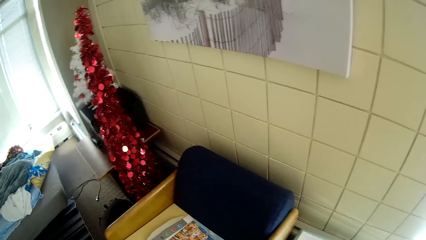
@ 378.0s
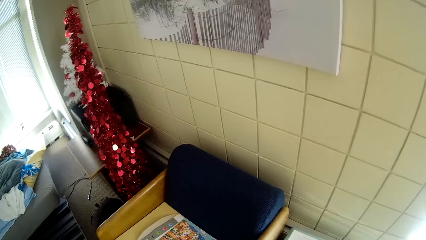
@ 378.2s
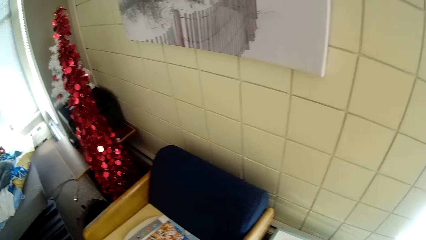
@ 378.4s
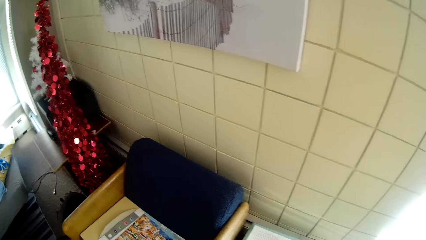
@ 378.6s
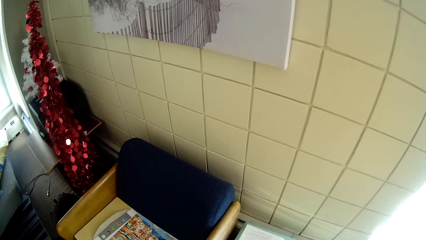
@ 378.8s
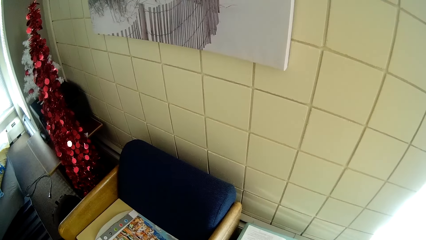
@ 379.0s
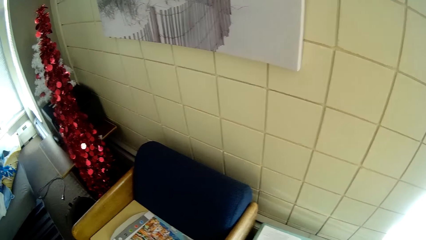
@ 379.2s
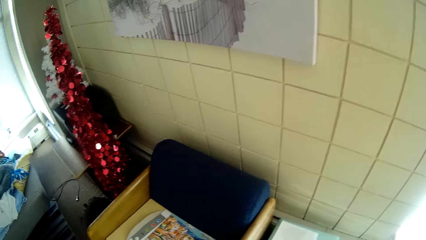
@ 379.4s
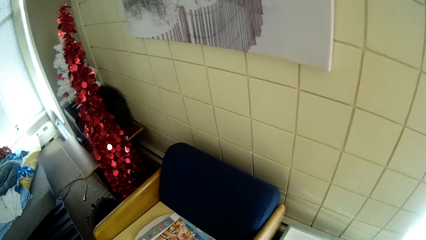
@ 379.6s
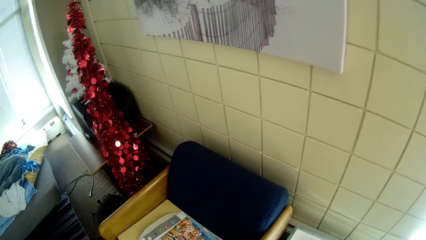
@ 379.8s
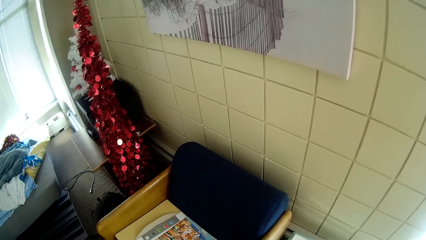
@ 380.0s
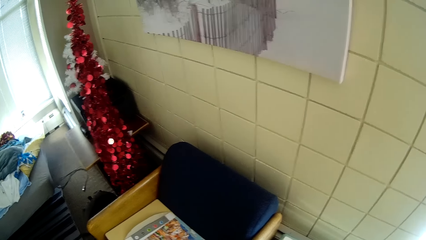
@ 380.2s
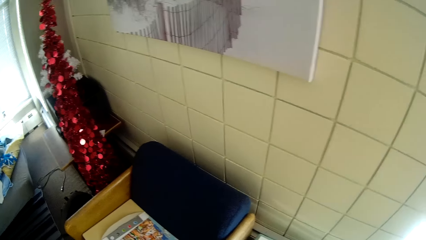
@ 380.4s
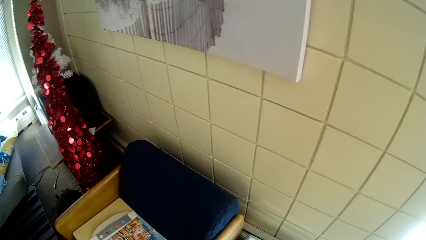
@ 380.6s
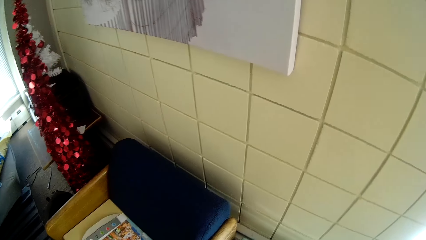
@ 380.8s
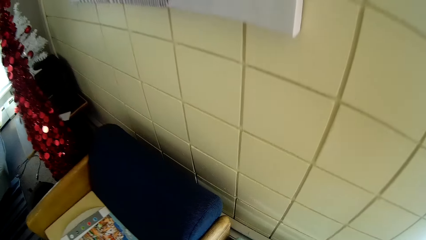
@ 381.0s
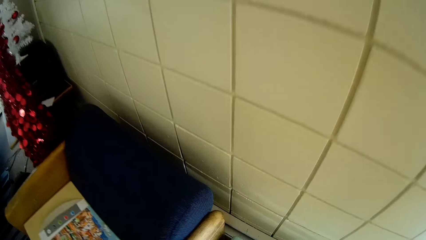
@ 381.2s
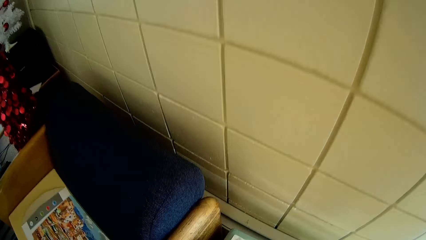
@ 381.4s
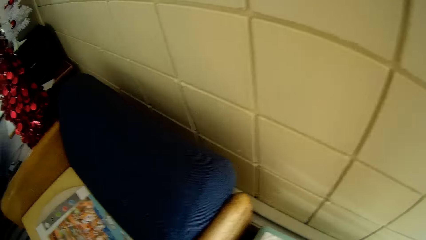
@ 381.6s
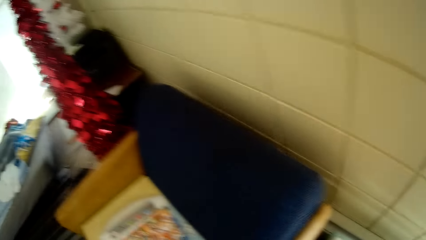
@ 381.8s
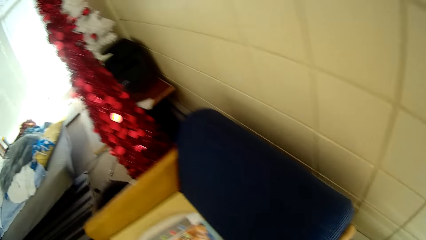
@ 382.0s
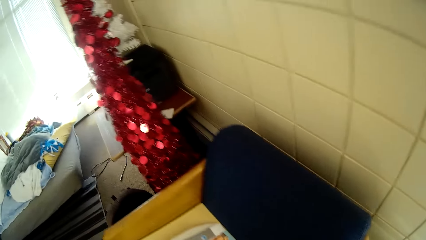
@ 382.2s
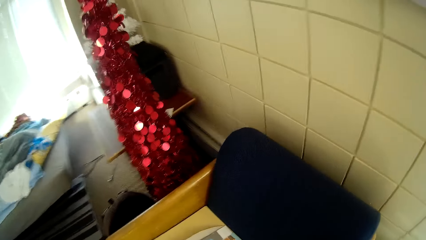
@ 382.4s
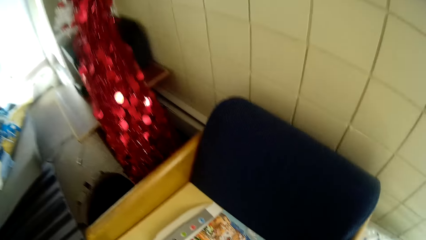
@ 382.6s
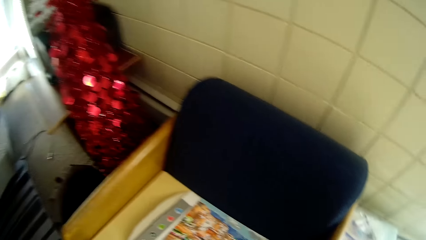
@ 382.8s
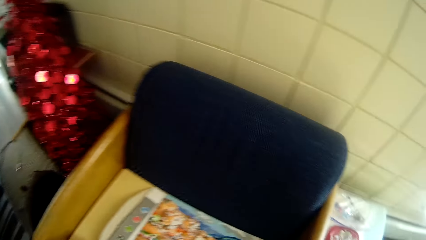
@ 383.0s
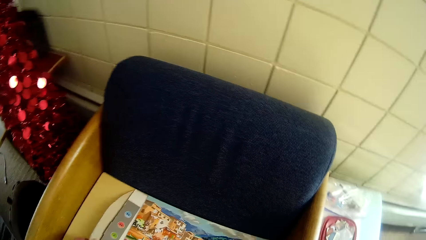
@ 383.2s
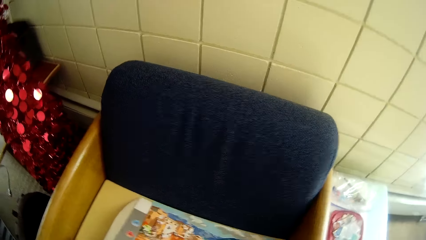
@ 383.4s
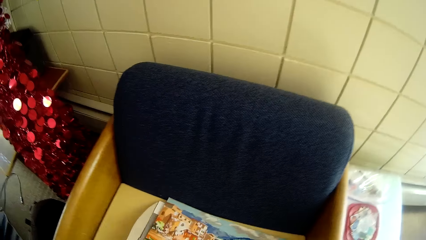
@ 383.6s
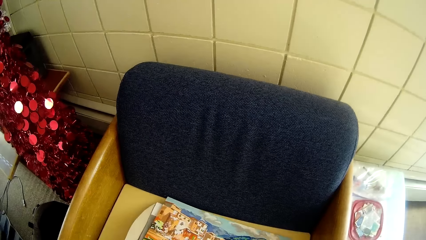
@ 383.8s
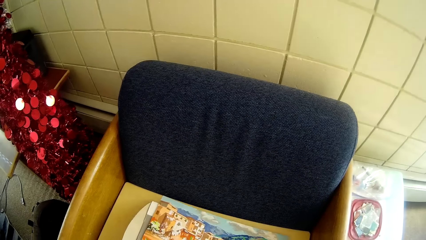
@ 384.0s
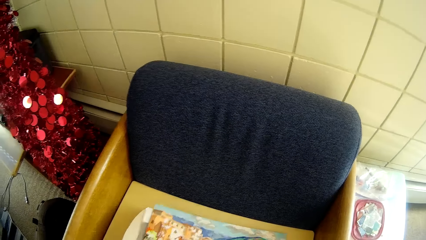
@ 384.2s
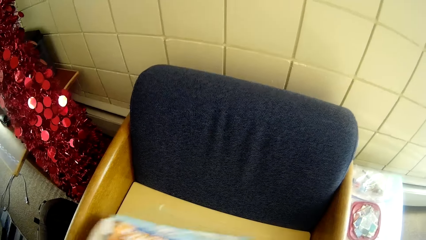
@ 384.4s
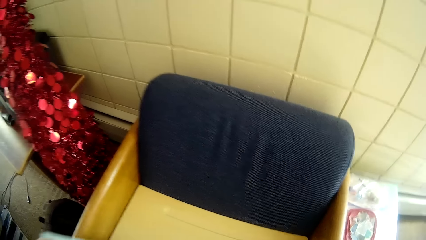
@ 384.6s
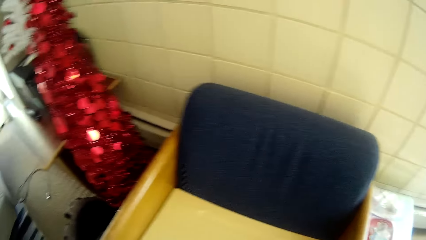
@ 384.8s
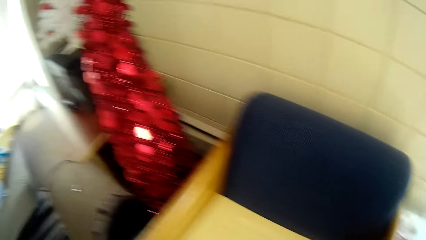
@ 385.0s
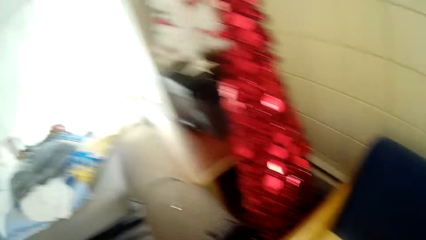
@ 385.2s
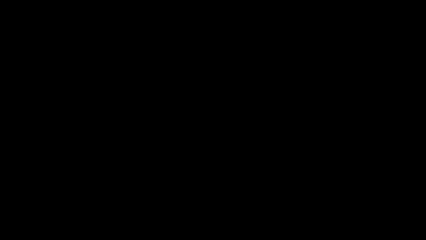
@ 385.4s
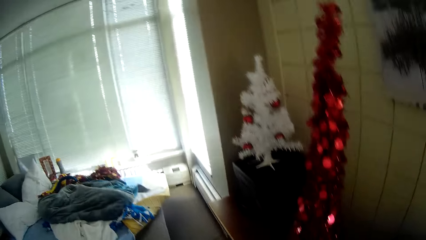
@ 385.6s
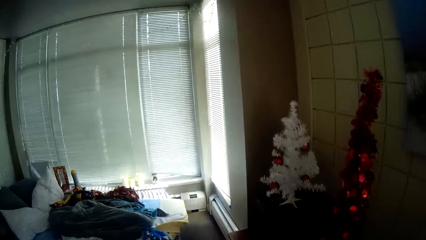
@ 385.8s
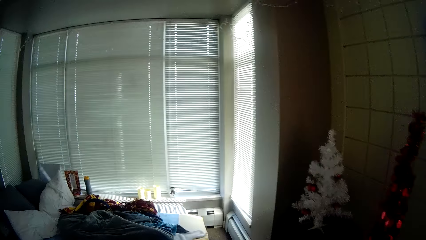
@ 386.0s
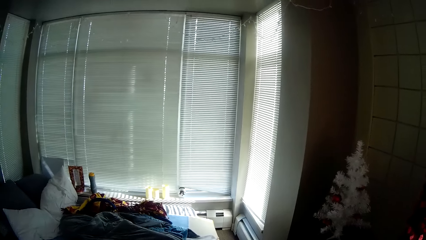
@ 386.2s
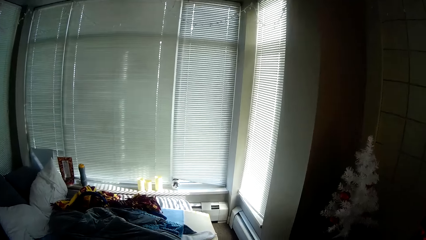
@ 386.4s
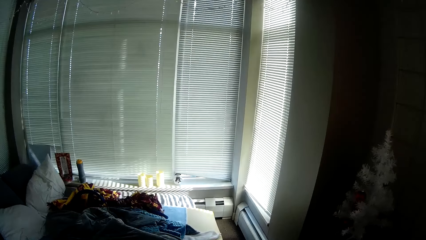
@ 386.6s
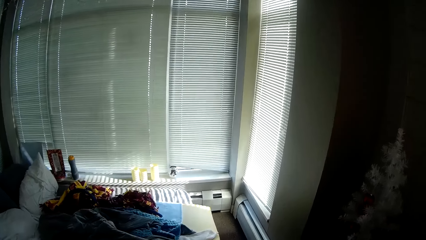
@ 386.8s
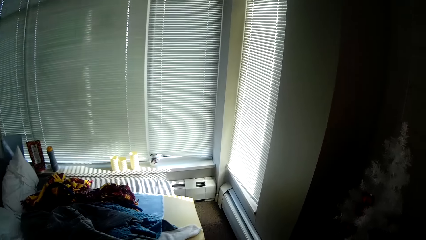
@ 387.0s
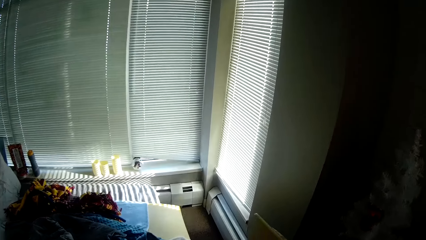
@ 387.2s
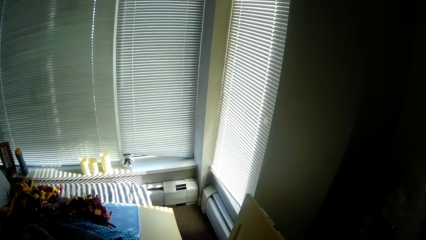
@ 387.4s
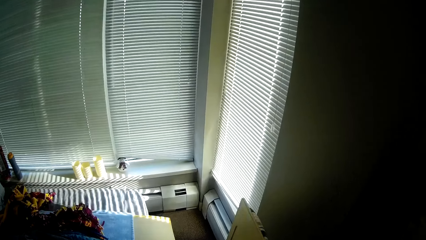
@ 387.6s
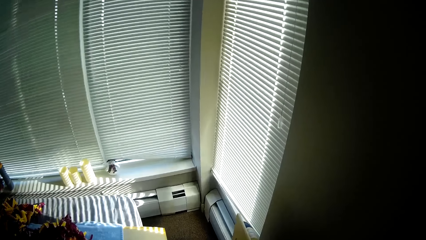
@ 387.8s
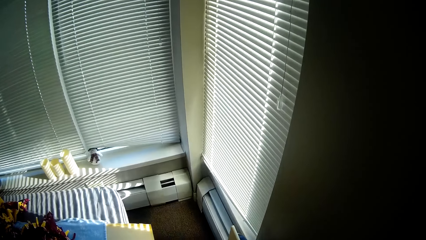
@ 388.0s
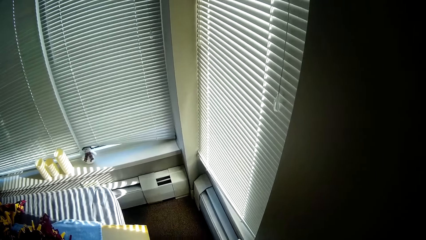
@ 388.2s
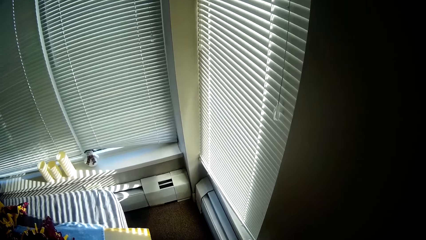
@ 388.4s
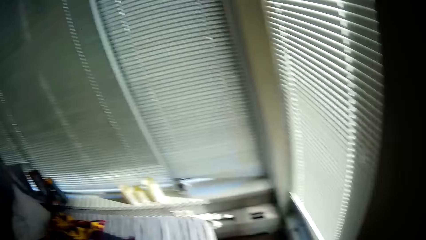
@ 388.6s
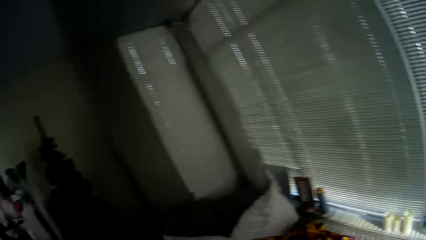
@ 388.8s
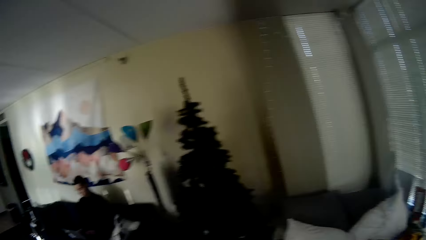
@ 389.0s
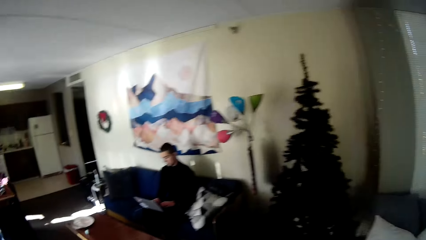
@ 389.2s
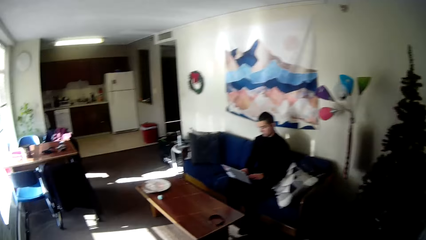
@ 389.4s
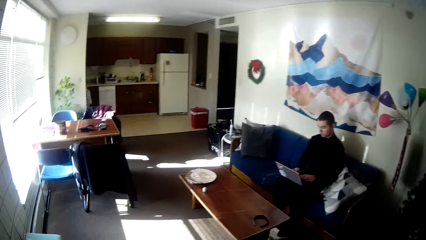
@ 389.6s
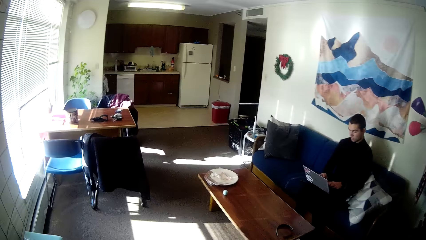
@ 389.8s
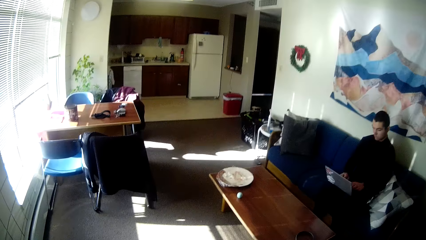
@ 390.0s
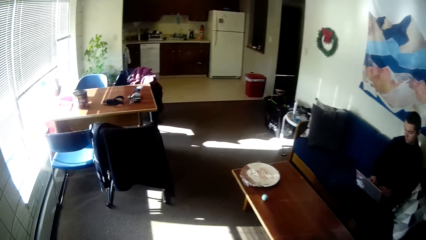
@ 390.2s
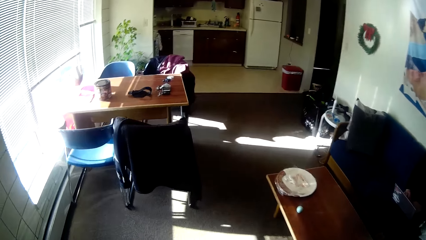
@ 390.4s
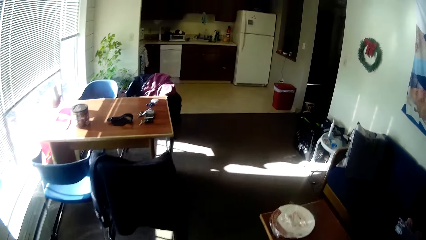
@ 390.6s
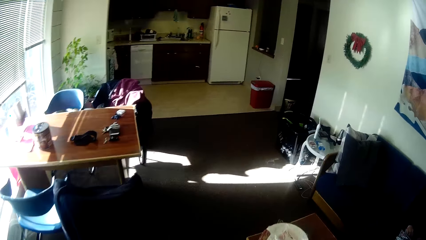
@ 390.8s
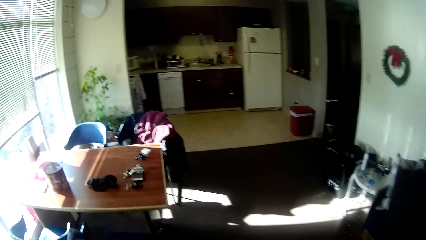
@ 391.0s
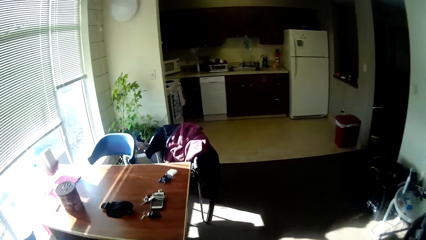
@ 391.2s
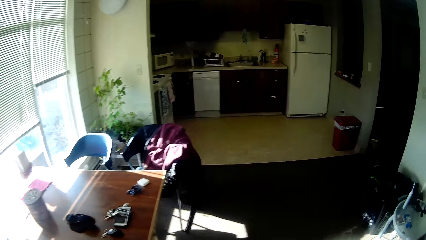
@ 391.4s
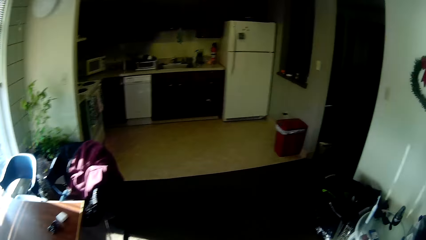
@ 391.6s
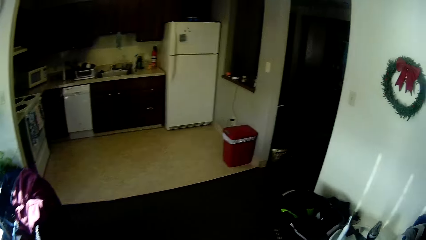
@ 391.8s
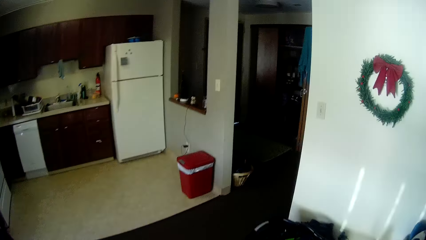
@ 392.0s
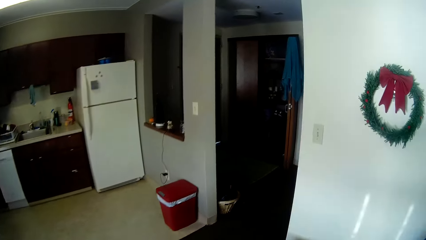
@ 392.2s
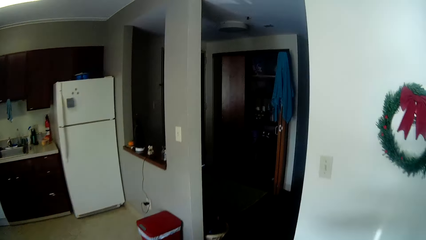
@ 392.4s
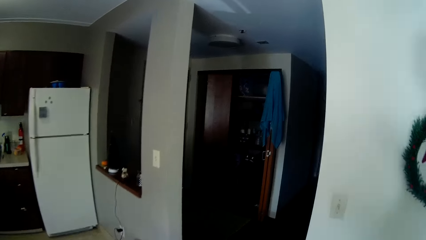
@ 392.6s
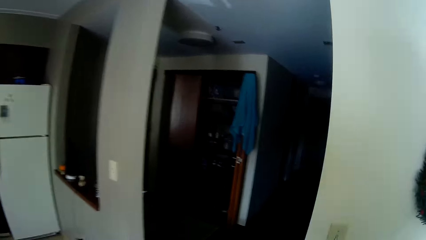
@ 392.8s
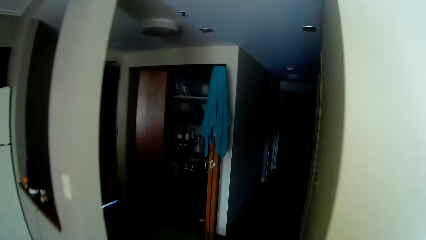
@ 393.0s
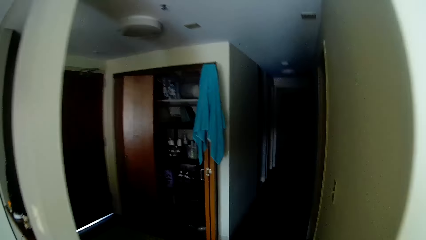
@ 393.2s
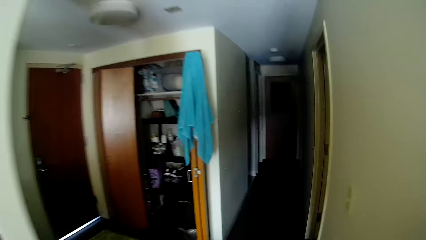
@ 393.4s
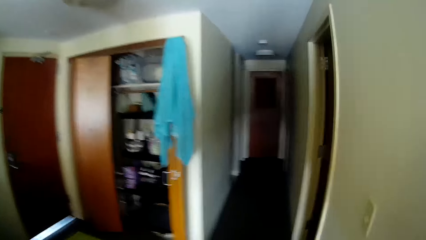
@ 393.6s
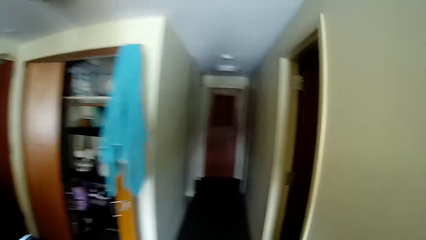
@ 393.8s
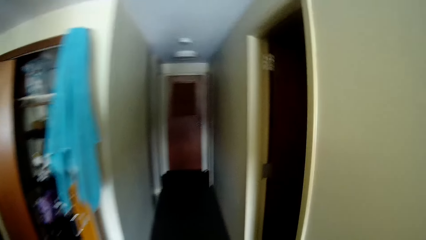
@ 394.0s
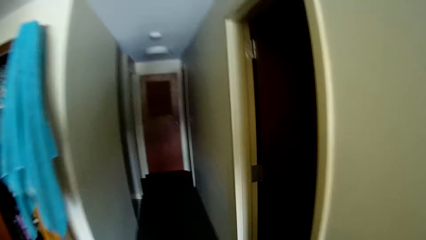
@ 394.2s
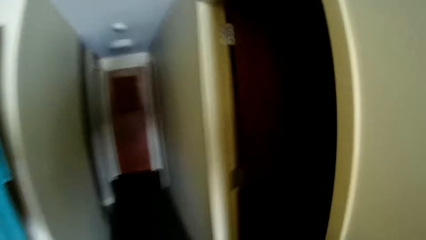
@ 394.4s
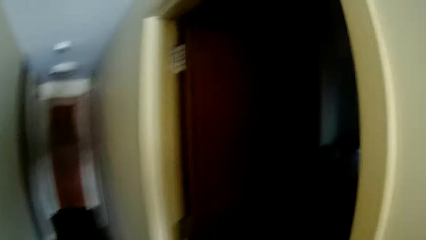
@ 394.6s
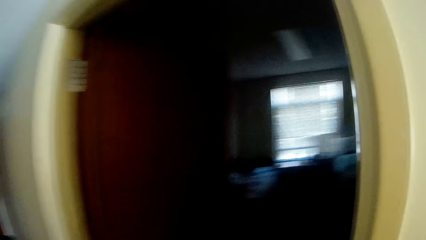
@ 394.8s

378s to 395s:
The camera wearer picks up a pile of papers from a table or seat with her left hand. She moves toward the window. She puts the papers near the window. She walks in the living room.
